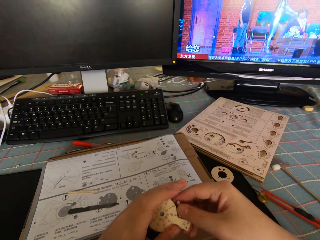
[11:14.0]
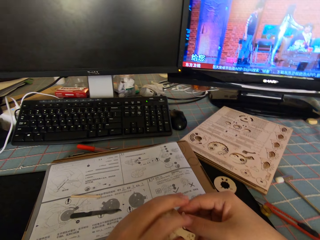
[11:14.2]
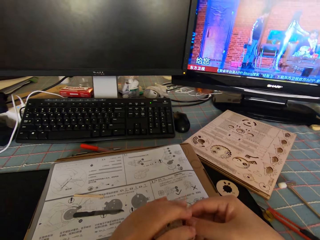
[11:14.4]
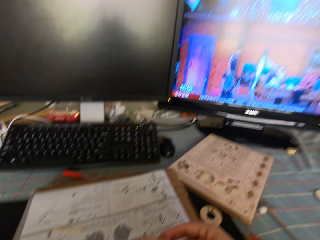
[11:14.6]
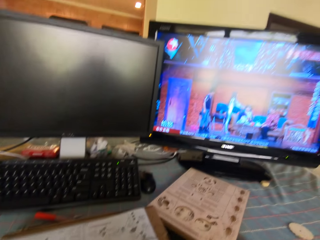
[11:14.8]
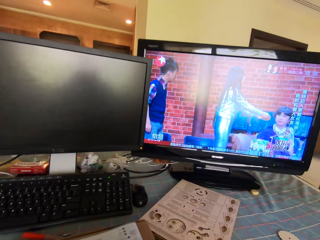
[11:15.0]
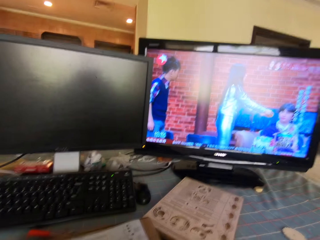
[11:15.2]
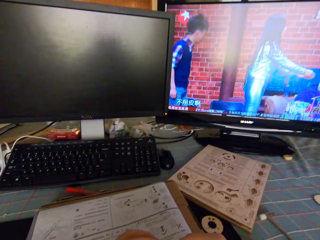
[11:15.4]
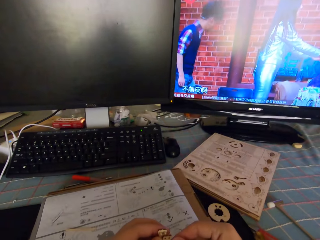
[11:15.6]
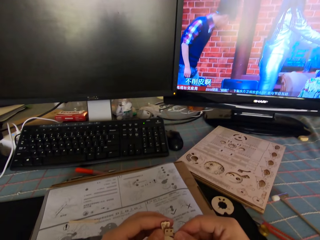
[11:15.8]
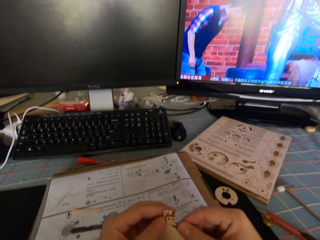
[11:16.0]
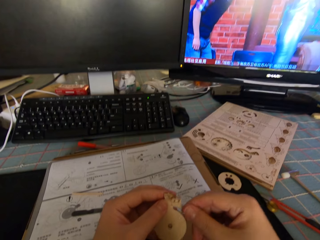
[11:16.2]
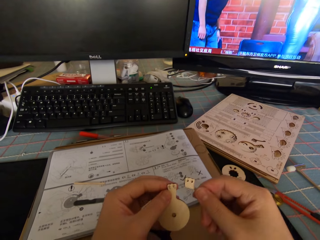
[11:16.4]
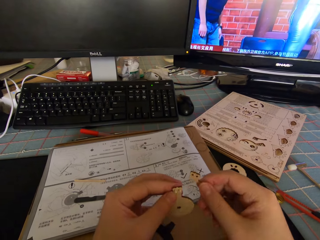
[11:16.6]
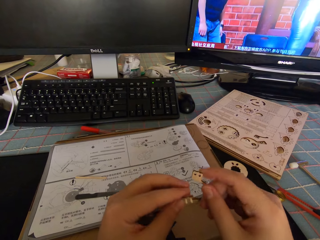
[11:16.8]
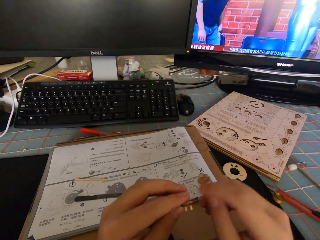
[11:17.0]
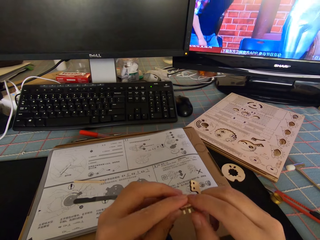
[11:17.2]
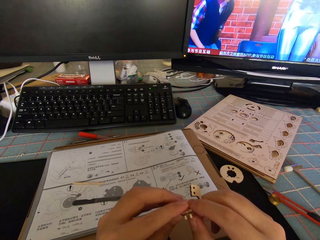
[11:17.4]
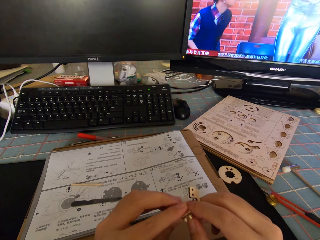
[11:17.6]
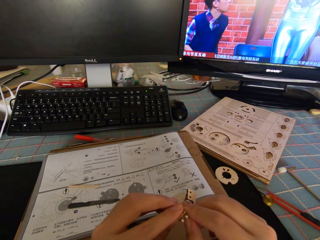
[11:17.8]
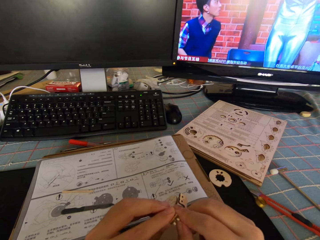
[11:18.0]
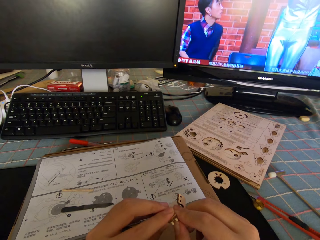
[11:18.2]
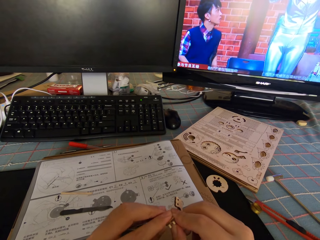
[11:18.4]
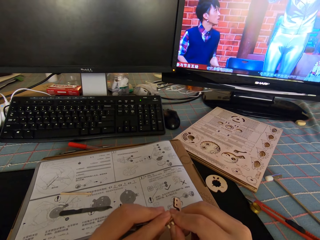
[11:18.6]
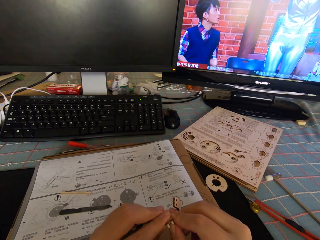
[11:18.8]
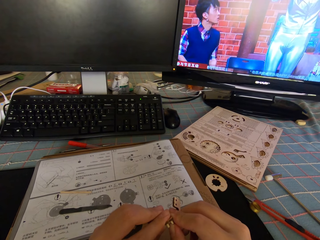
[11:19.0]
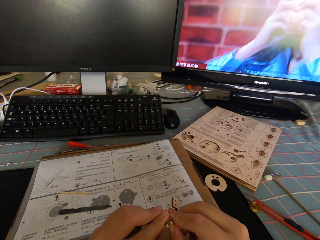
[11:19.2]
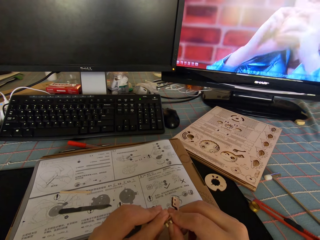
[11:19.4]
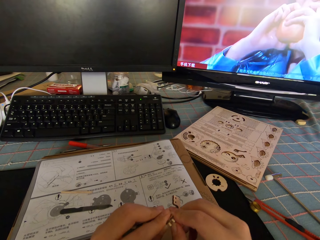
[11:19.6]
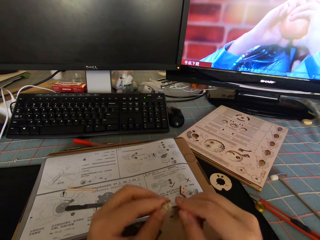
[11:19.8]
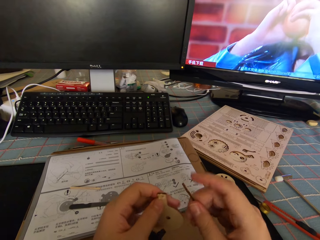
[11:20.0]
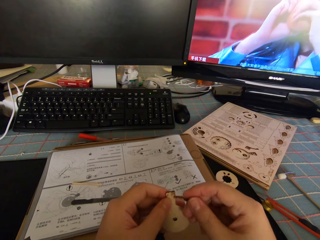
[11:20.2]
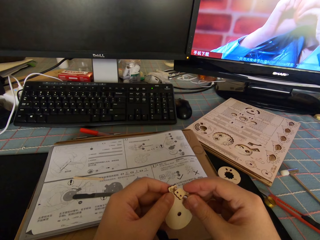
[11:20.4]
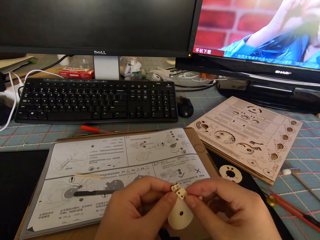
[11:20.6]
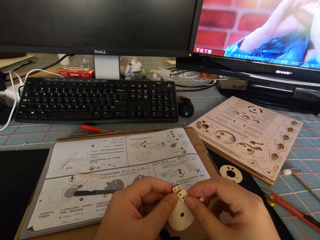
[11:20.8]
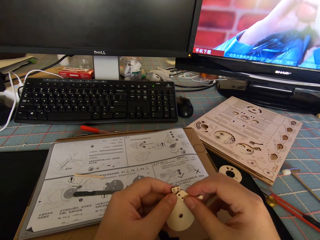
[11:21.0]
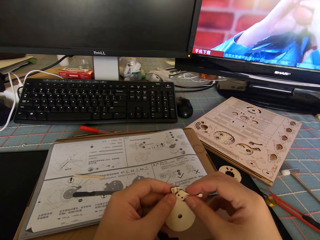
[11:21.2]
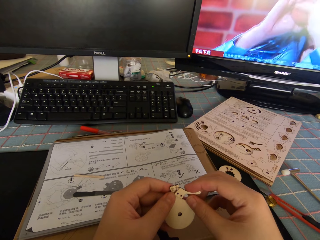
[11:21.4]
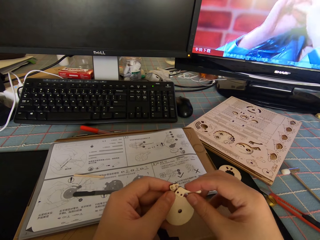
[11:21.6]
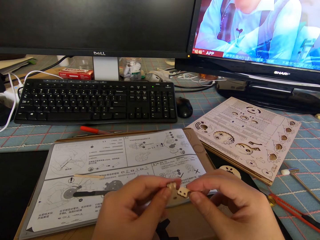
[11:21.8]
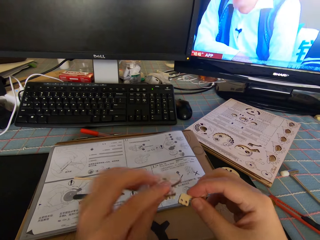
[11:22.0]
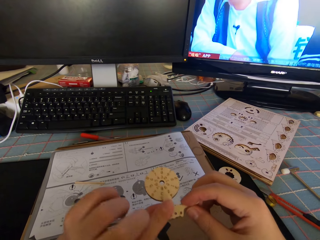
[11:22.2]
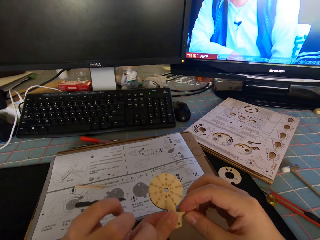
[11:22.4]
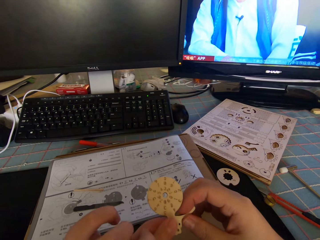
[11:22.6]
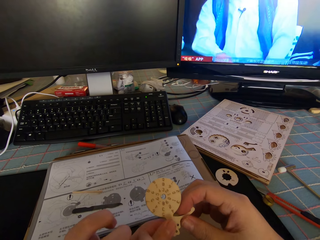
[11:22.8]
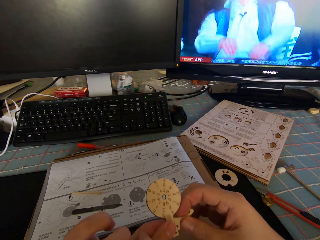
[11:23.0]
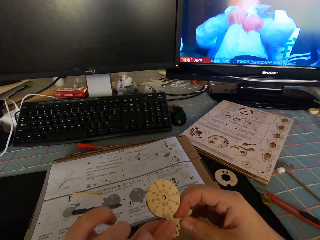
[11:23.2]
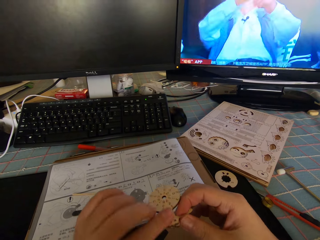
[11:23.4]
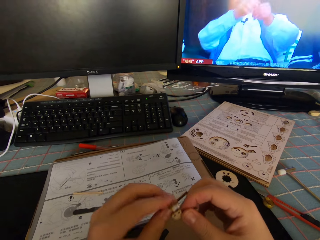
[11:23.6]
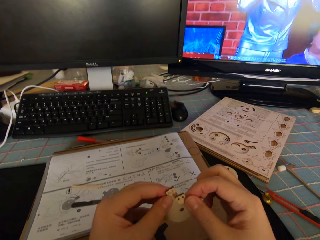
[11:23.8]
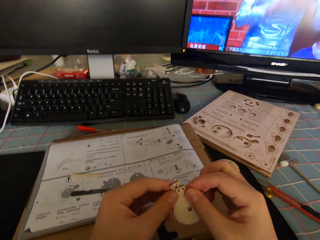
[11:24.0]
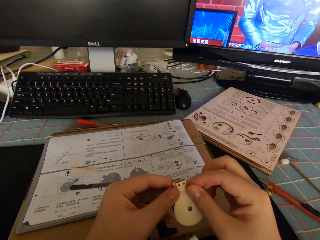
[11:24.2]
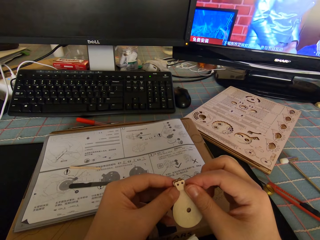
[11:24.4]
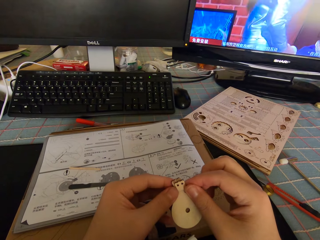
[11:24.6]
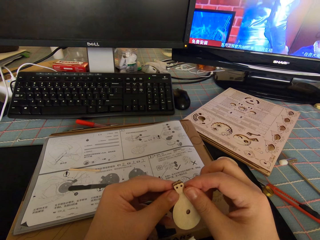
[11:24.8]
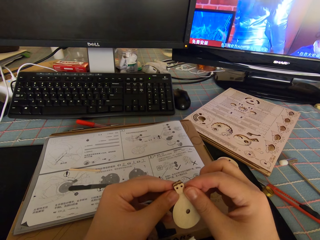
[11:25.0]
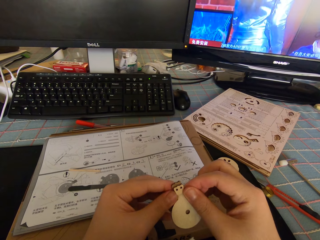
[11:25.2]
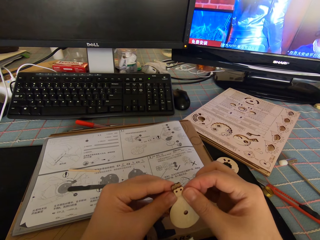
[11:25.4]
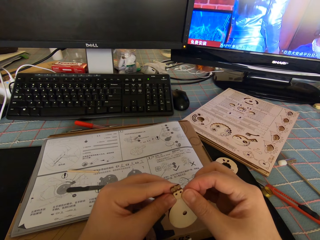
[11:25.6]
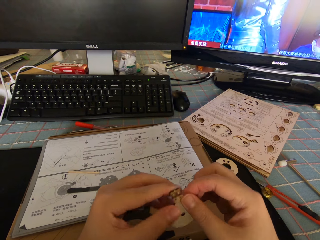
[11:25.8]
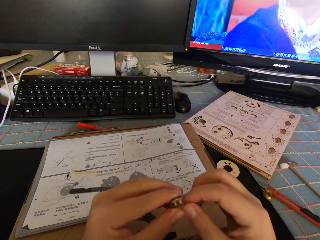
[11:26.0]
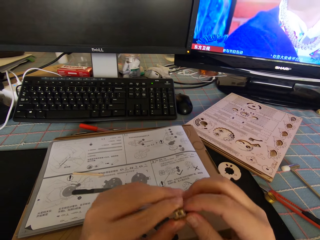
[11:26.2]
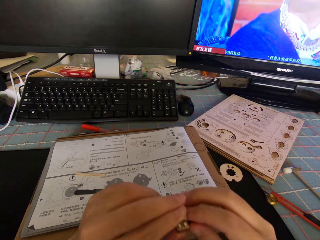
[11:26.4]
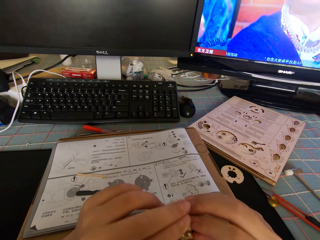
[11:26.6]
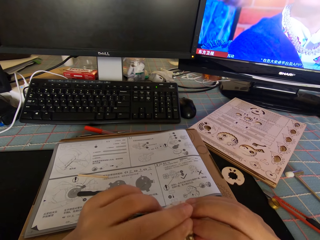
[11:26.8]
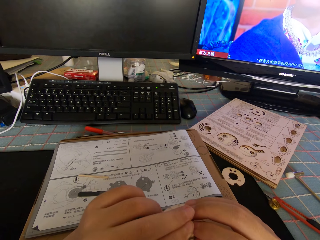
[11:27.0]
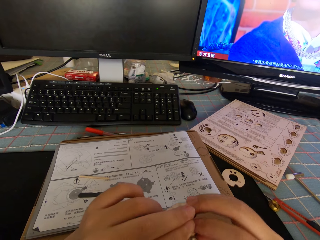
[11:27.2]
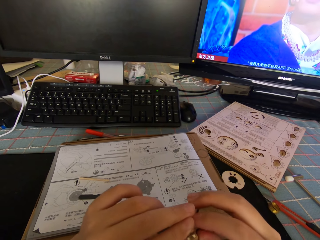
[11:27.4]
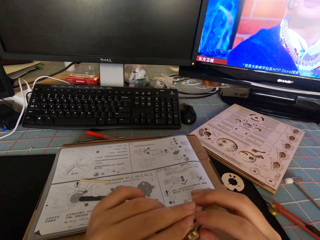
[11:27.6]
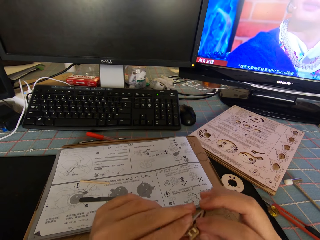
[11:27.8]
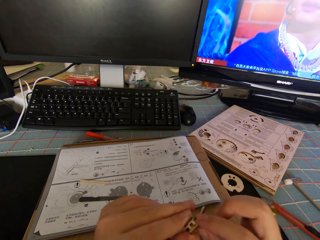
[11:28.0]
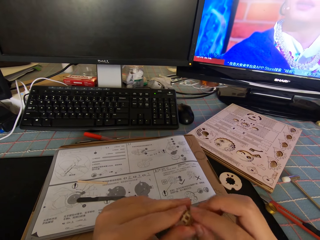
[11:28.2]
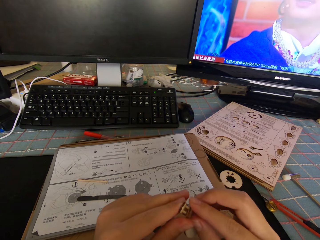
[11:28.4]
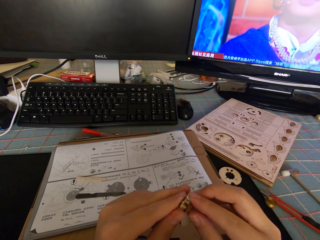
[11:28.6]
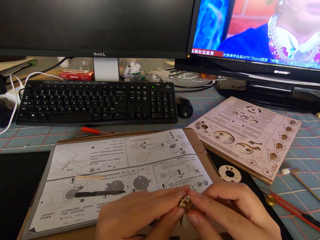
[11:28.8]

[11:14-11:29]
The camera wearer looks at the television. They look at the model piece. They connect the model pieces.

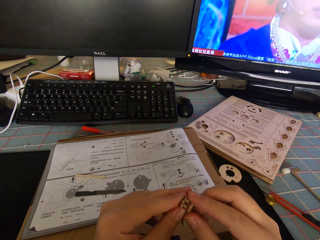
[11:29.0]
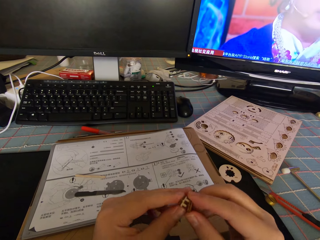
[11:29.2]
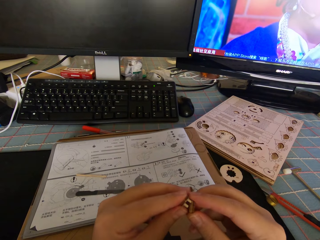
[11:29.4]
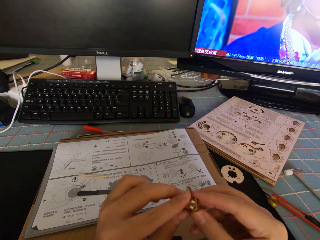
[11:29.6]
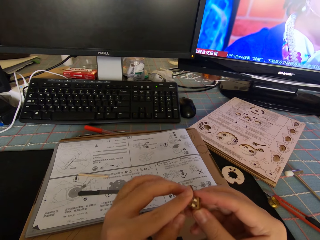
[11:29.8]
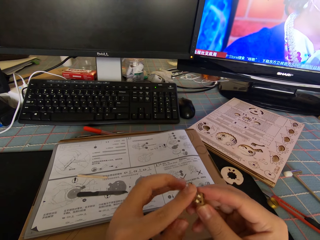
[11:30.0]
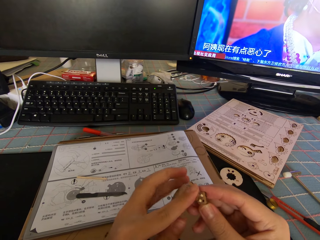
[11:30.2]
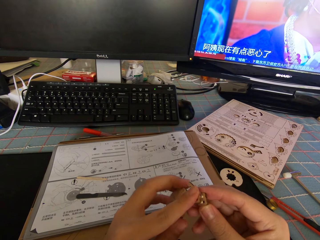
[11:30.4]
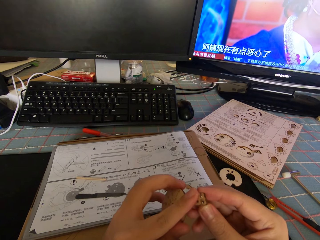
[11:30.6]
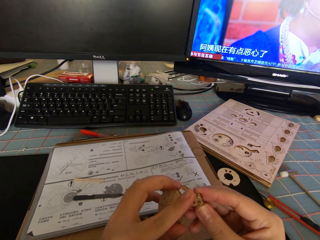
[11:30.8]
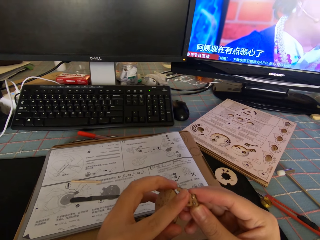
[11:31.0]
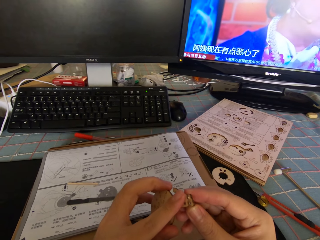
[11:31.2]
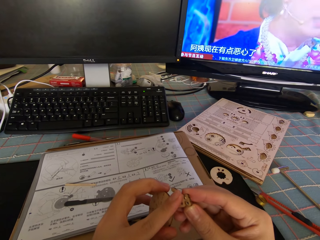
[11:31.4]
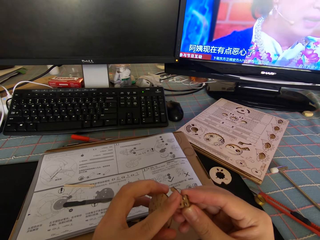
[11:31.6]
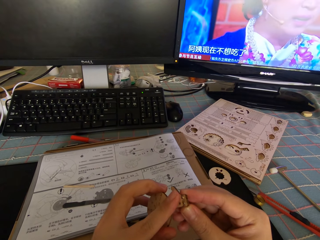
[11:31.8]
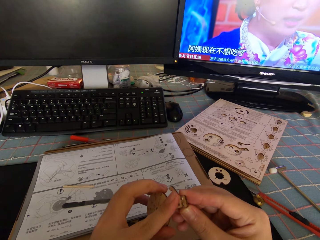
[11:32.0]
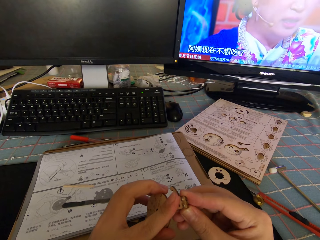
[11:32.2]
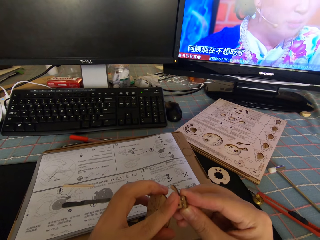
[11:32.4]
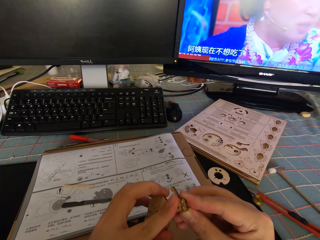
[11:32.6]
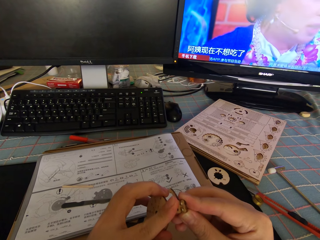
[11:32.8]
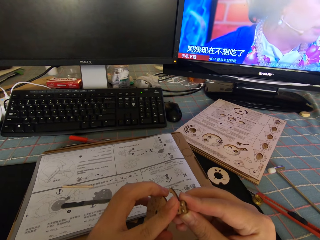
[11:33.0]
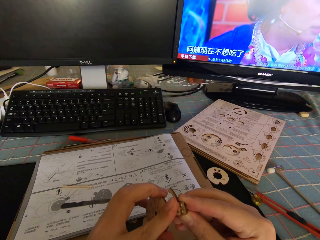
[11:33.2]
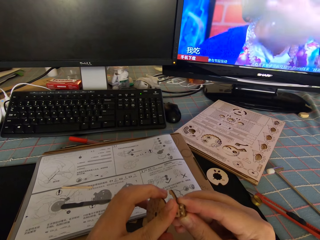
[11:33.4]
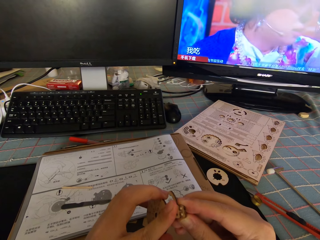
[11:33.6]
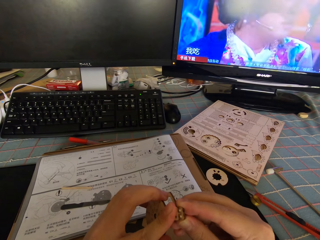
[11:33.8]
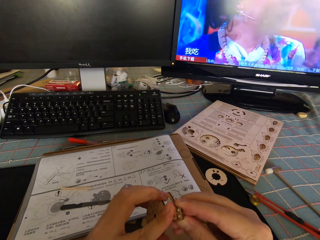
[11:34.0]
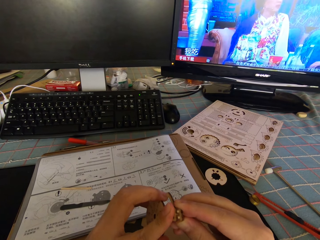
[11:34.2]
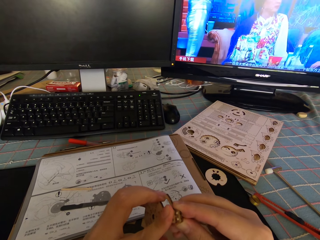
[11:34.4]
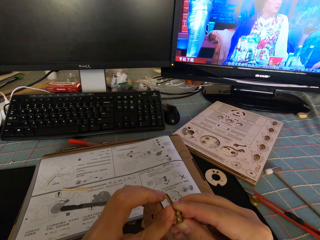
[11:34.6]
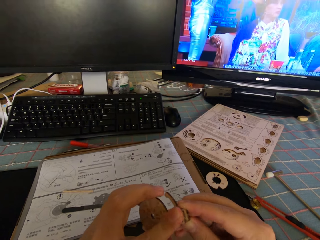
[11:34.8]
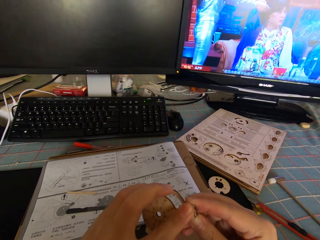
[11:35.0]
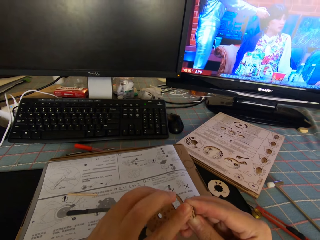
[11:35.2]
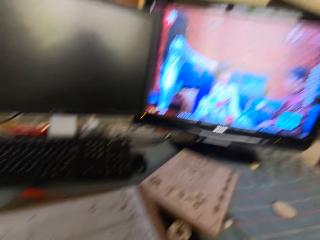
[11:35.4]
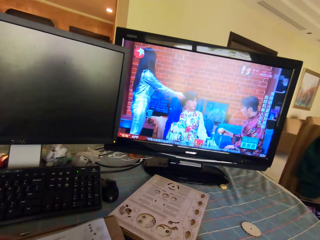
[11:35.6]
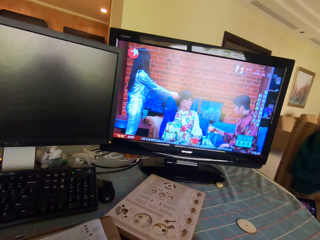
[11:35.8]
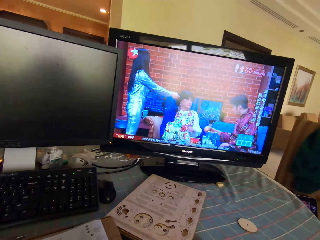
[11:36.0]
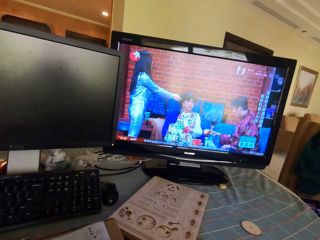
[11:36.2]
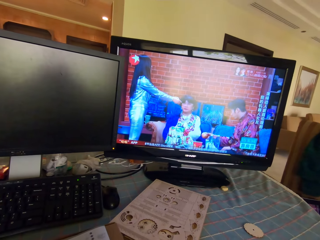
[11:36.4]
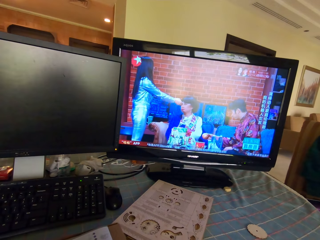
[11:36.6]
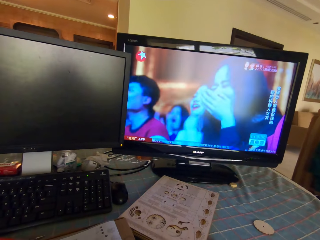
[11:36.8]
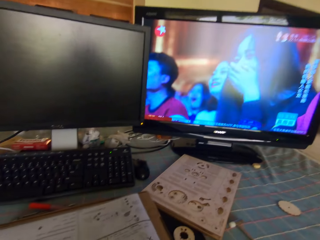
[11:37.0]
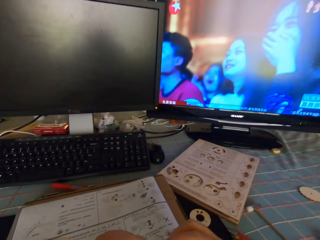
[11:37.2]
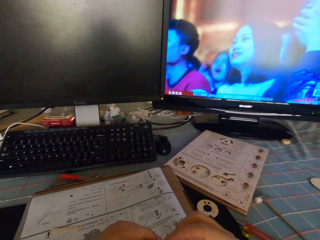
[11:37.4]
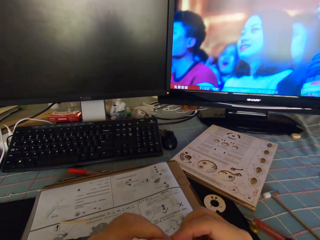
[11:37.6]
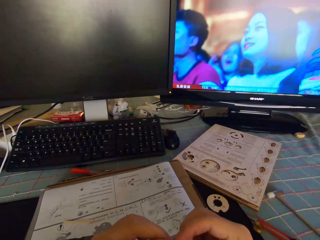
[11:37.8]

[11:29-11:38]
The camera wearer looks at the television.
